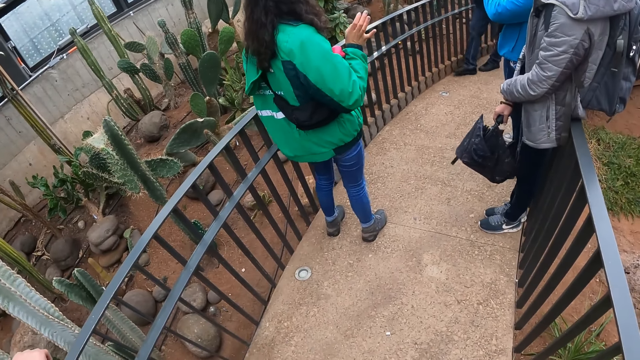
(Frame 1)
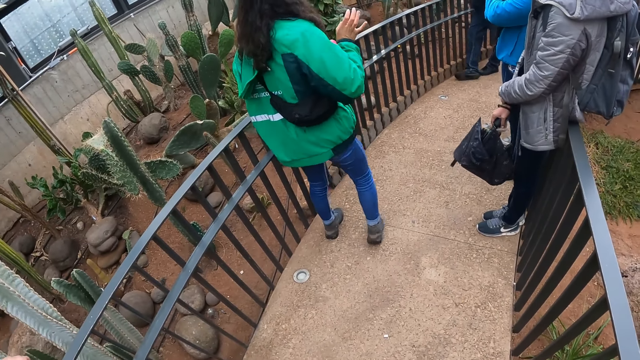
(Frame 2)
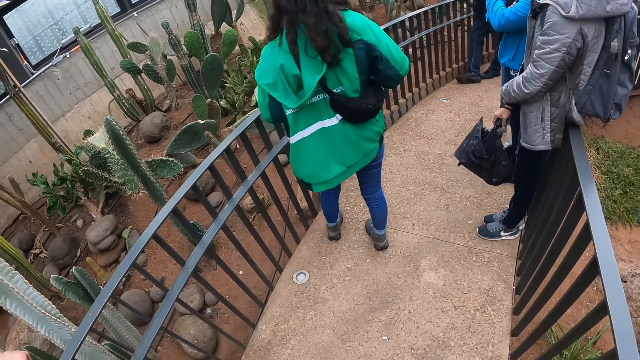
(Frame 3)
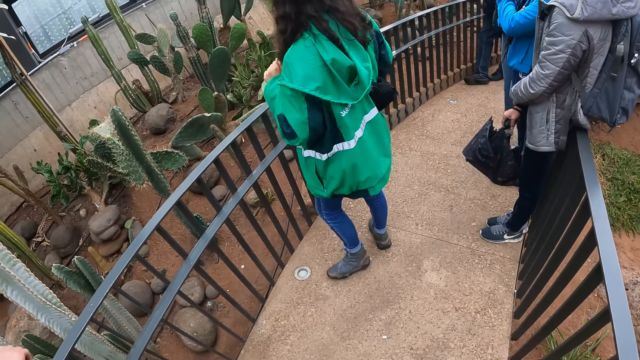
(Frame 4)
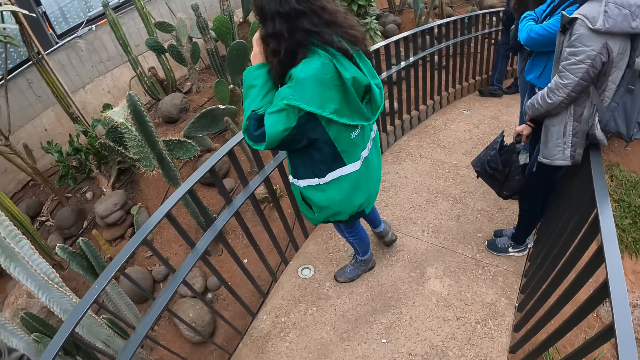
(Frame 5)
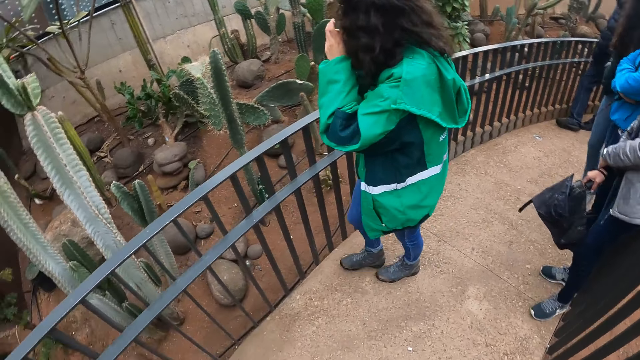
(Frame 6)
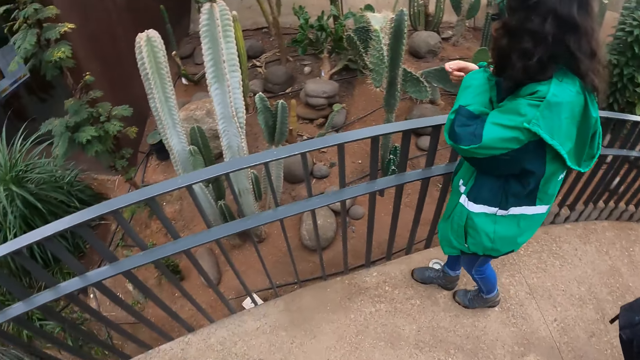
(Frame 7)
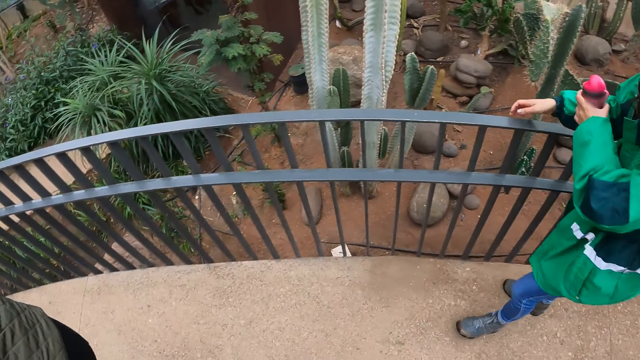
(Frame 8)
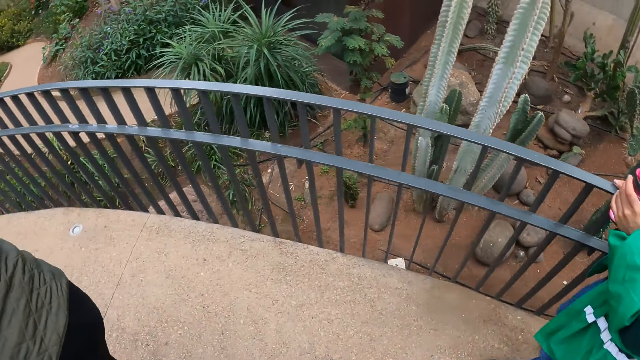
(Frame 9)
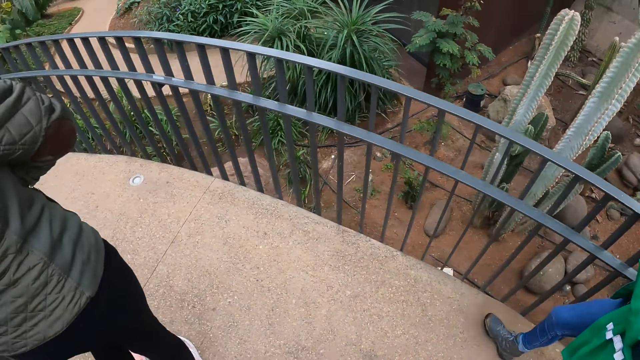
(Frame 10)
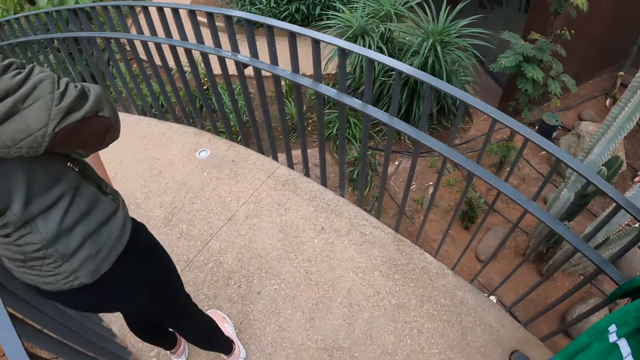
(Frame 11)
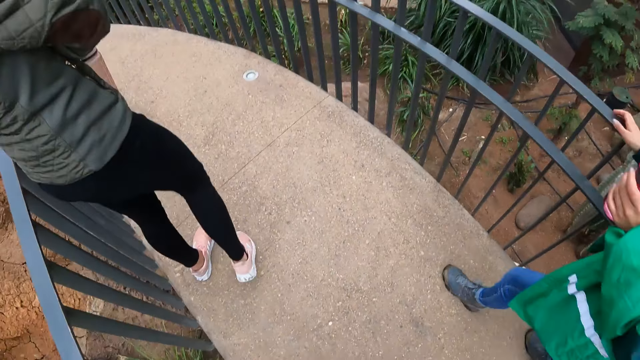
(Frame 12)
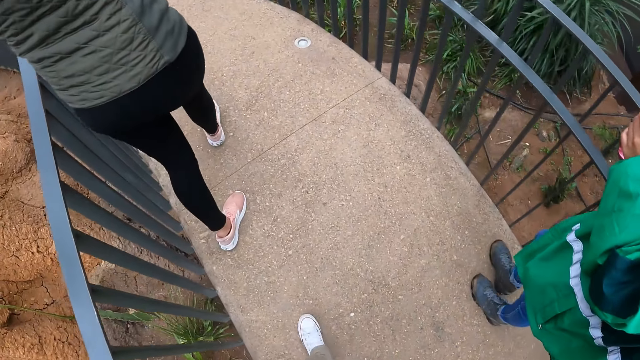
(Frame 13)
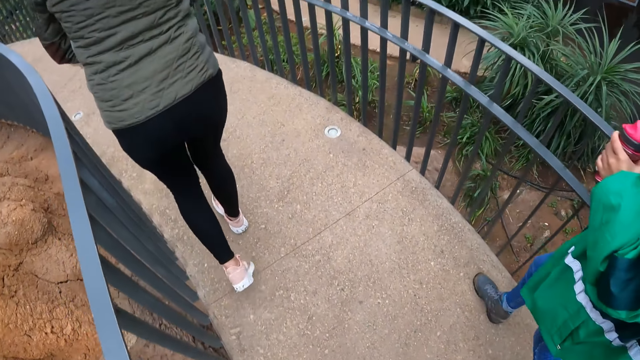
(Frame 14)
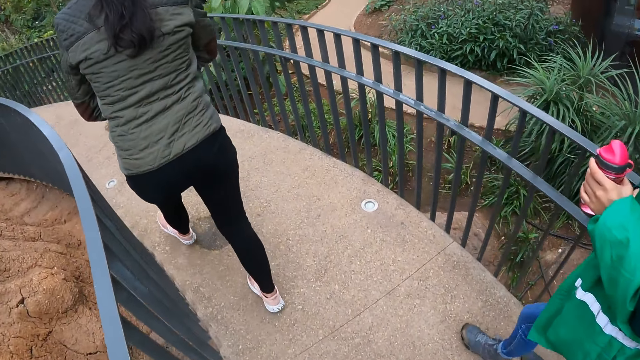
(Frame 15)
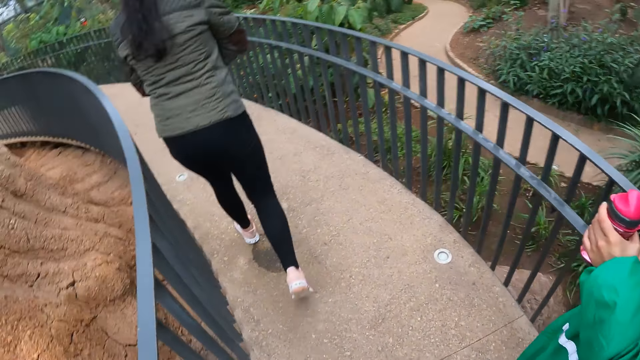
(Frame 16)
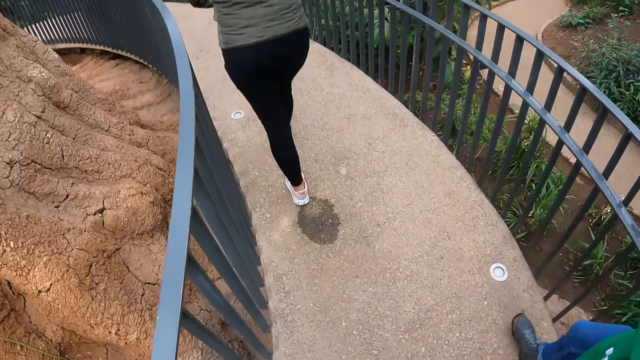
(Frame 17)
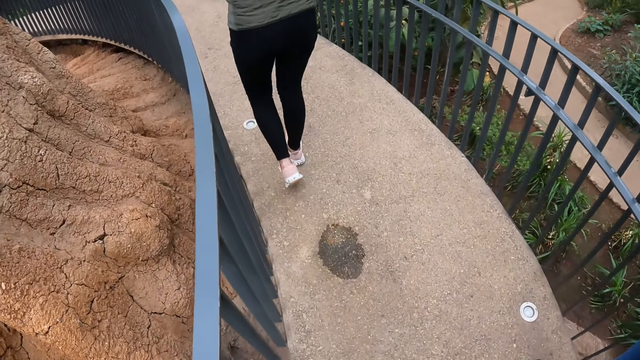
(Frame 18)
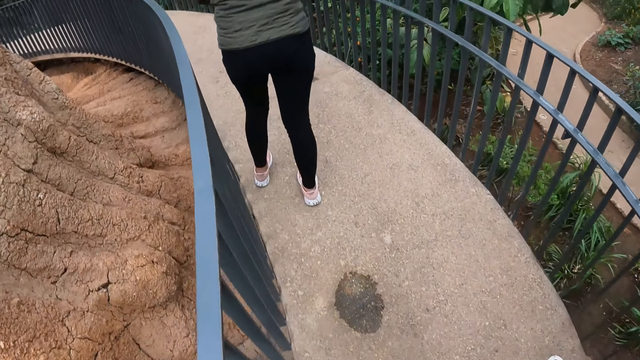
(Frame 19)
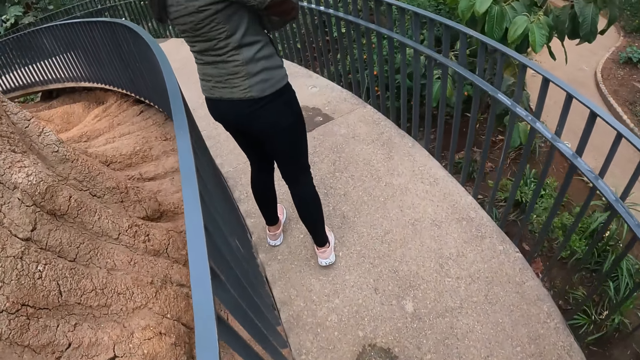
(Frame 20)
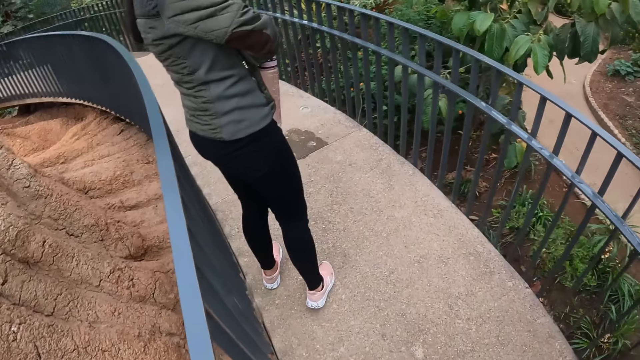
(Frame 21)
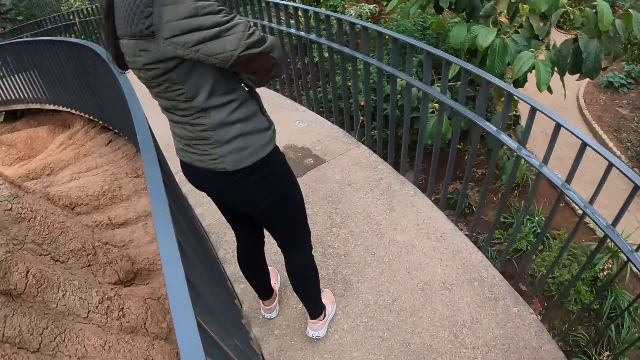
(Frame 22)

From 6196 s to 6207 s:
The camera wearer walks around.

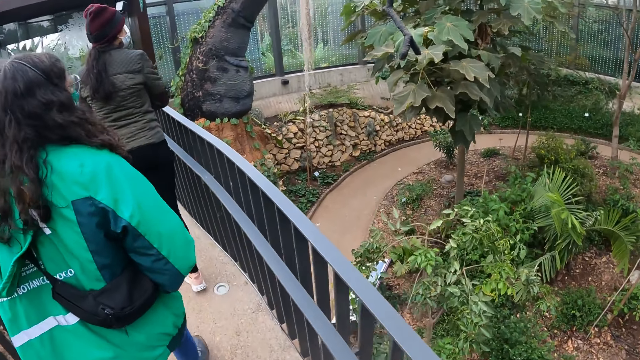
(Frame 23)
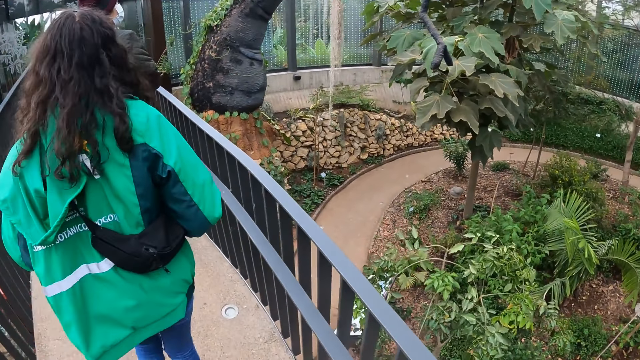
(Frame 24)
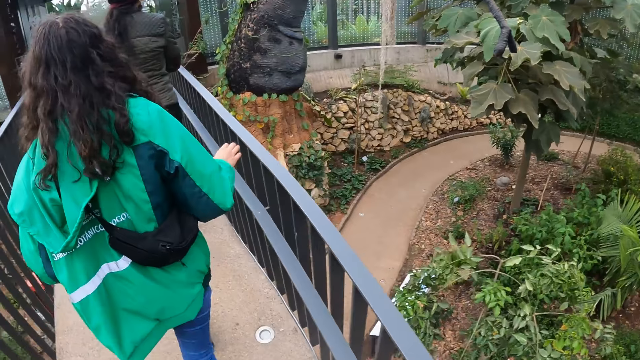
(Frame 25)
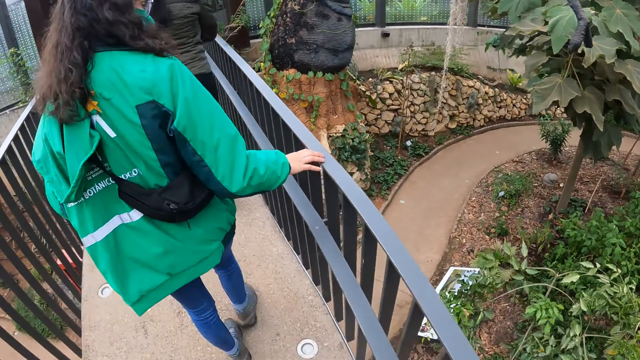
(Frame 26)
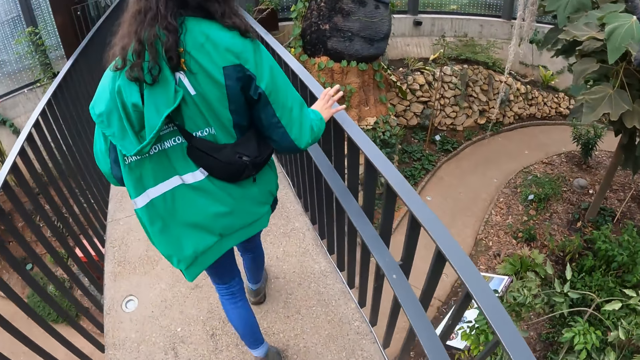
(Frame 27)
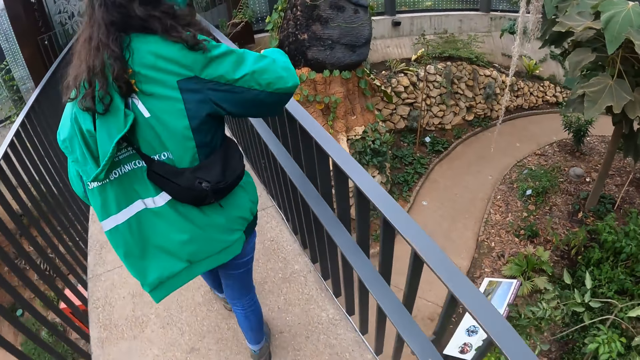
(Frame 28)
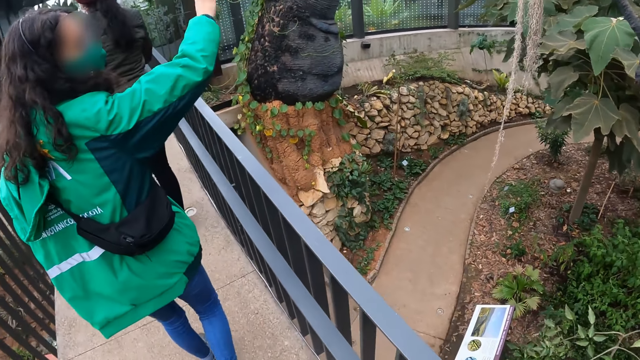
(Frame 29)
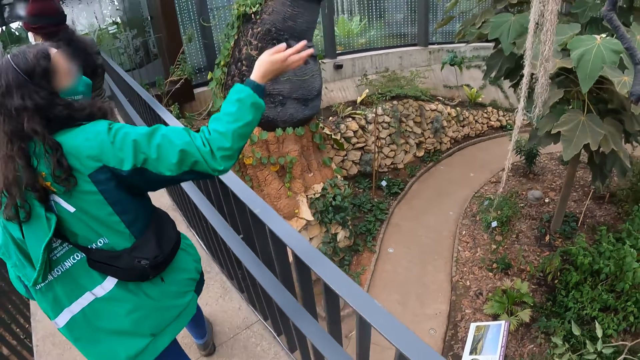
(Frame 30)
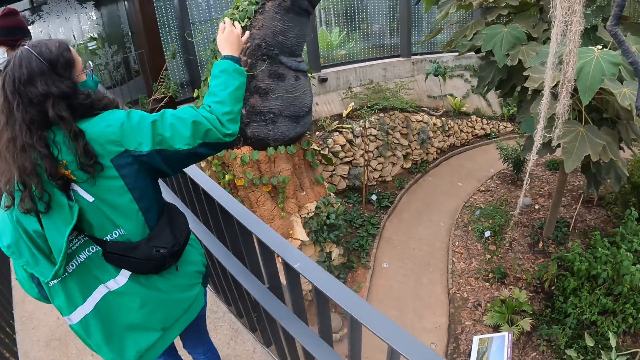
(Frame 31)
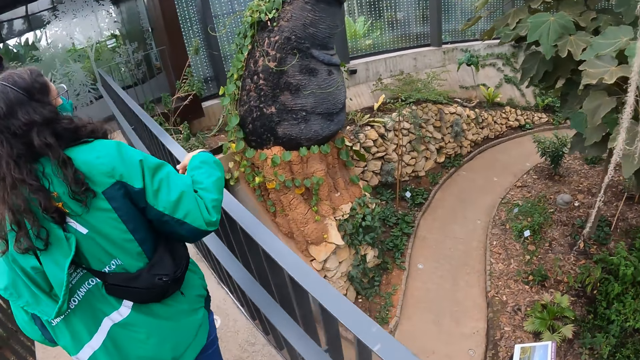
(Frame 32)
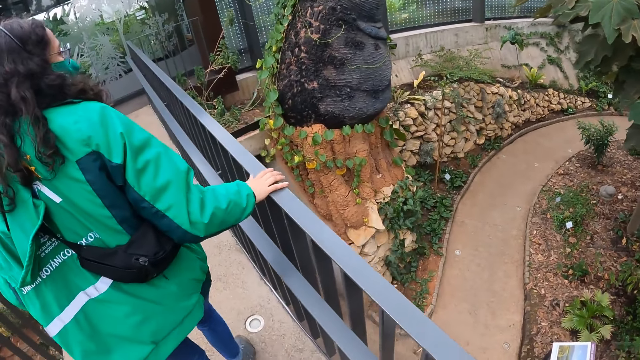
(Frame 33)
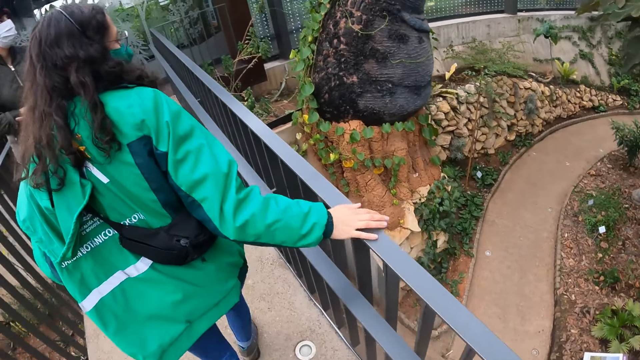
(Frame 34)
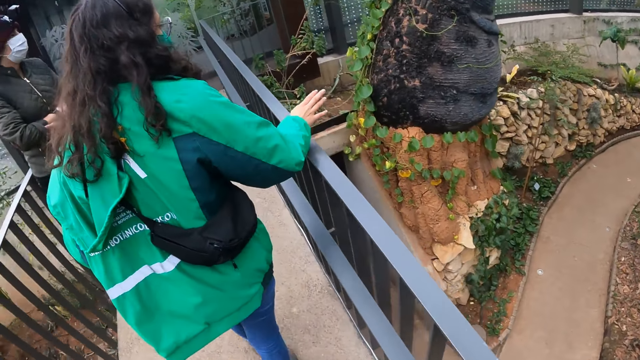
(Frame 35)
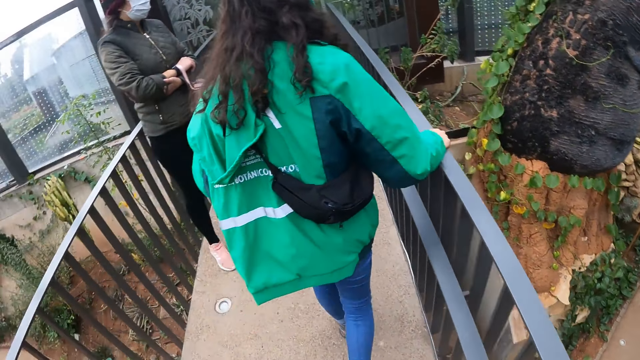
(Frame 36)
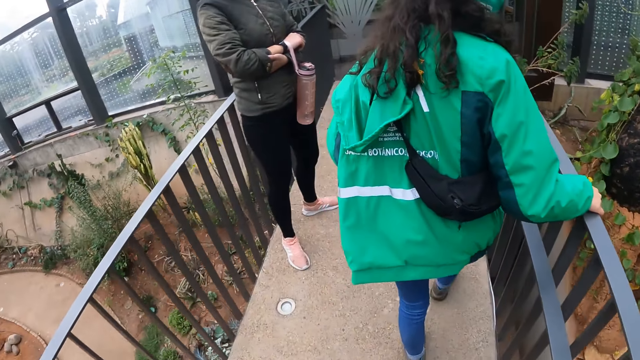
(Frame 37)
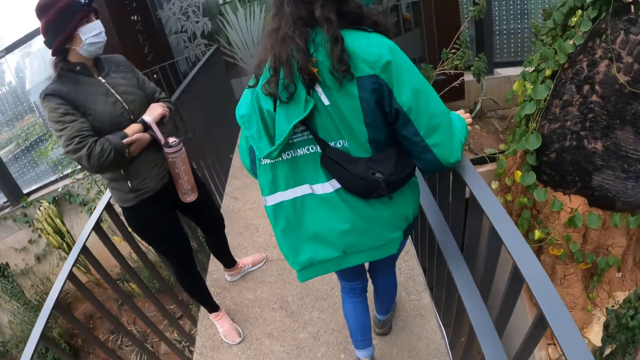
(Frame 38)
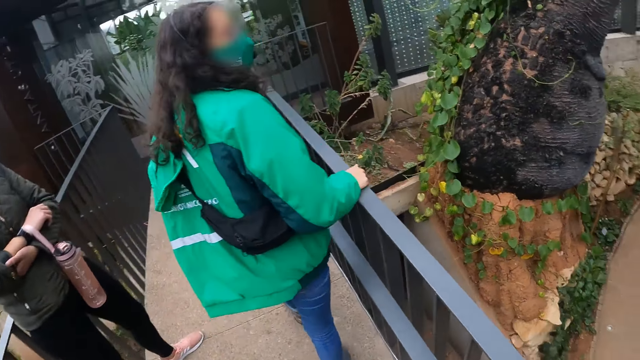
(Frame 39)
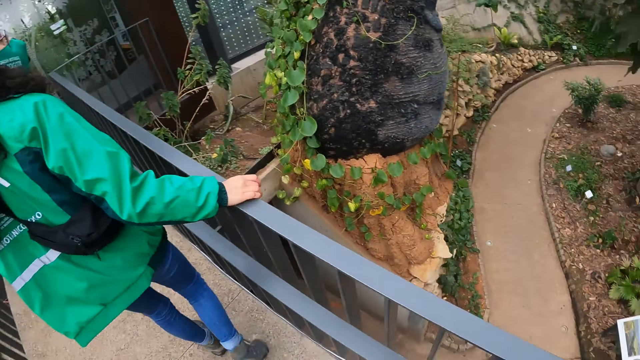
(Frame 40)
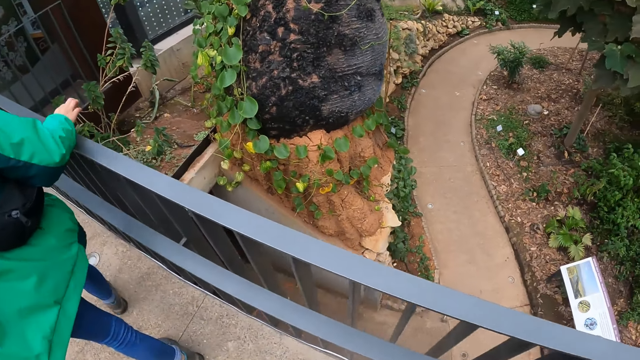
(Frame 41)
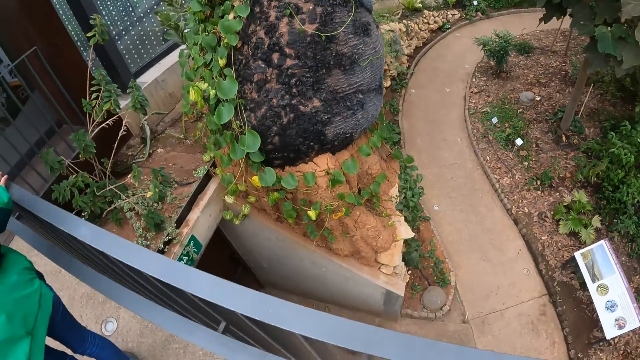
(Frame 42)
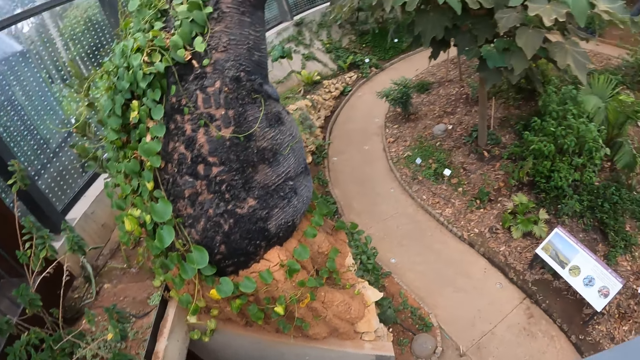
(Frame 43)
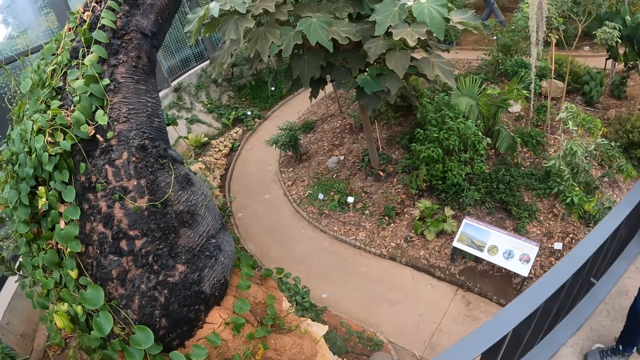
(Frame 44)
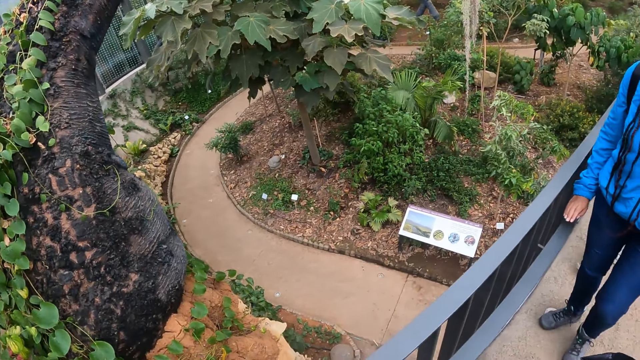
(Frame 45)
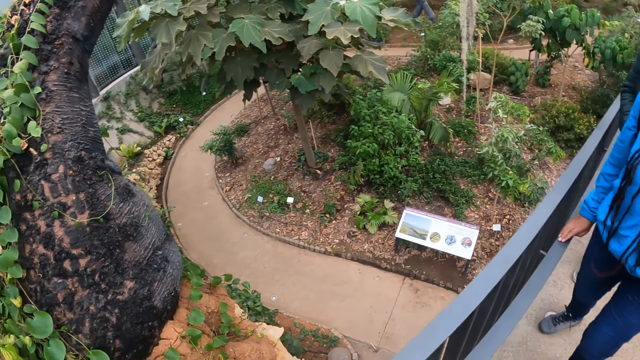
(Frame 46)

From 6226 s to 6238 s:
The woman touches a railing with her right hand. A person holds the bridge stand. The person illustrates with a hand. The person holds the bridge stand. Another person stares around. The first person walks around while holding the bridge stand. The camera wearer looks around. Another woman touches the railing with her right hand.
